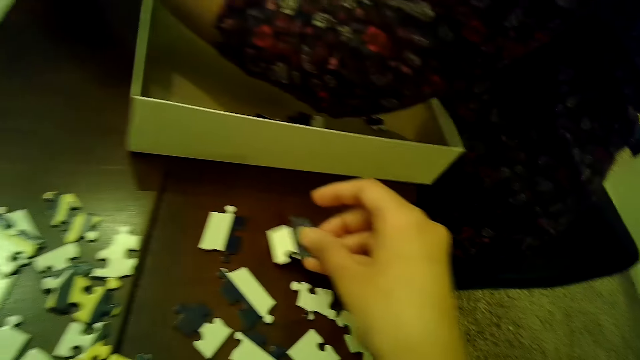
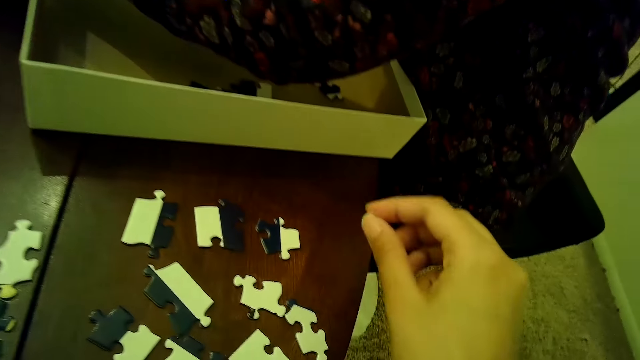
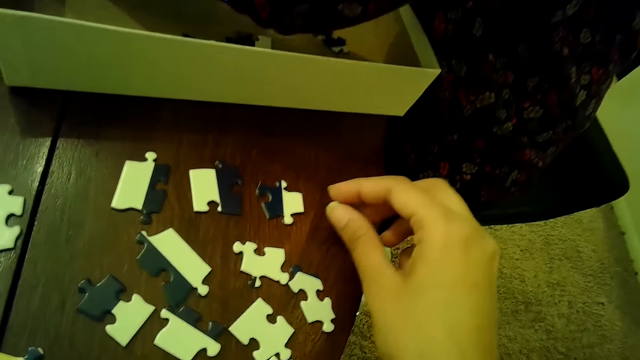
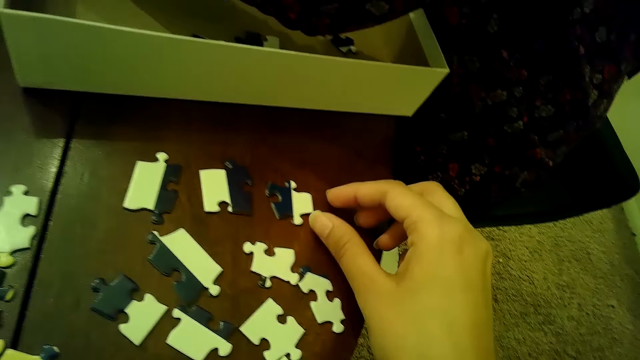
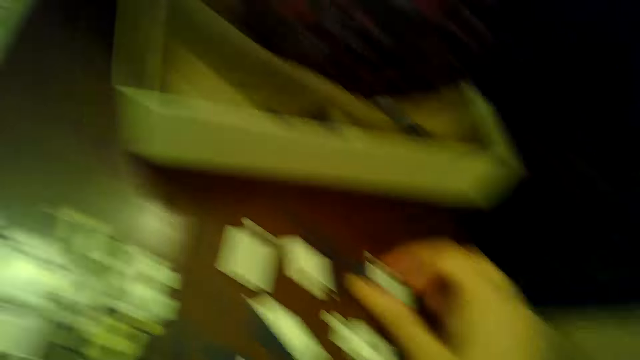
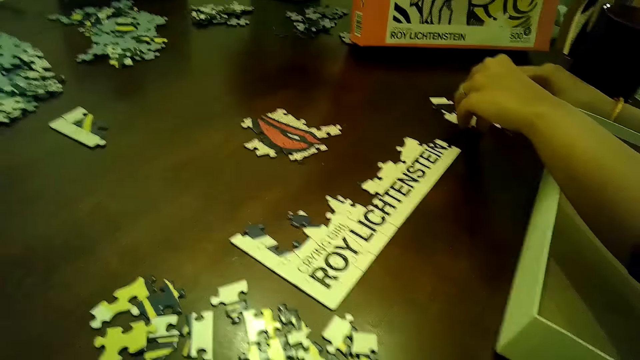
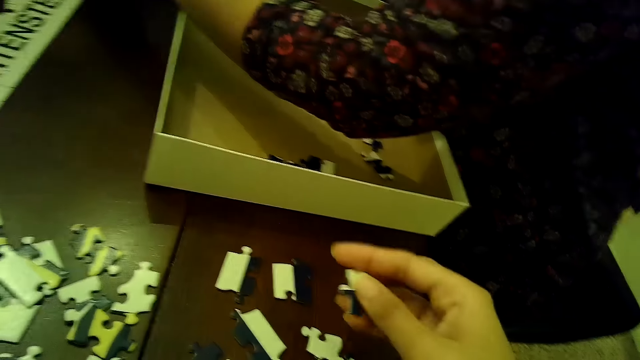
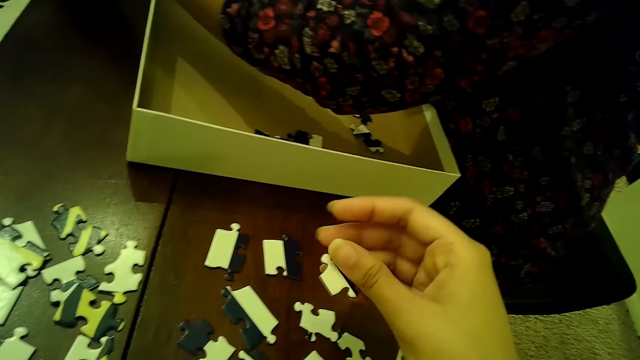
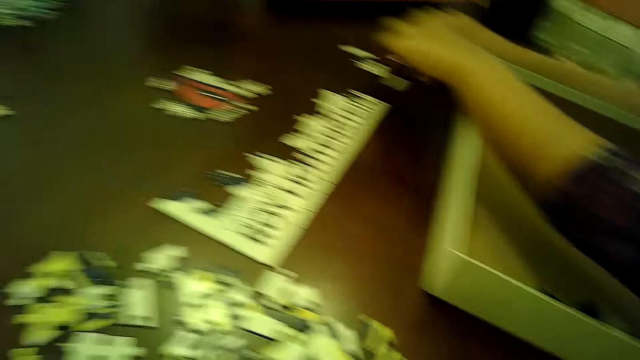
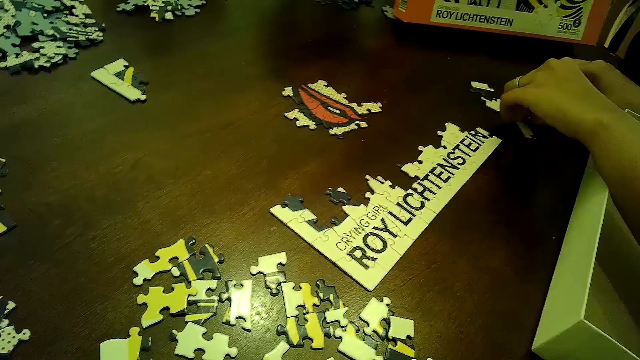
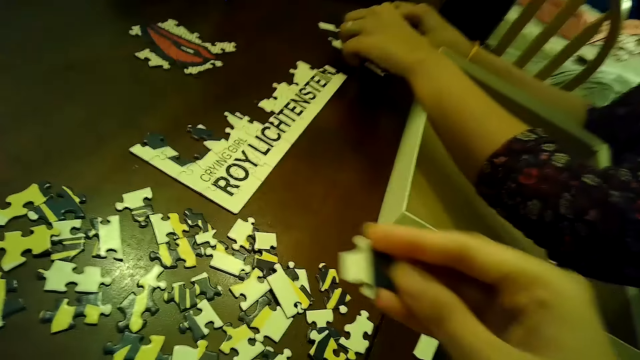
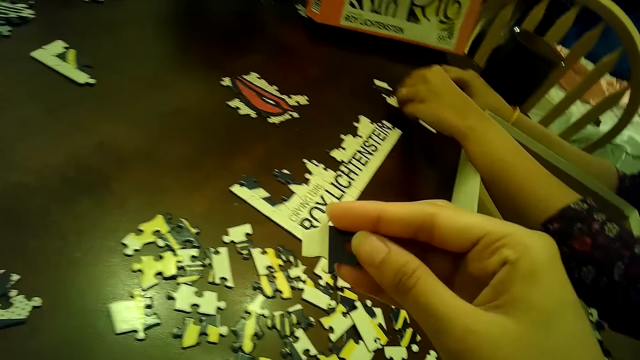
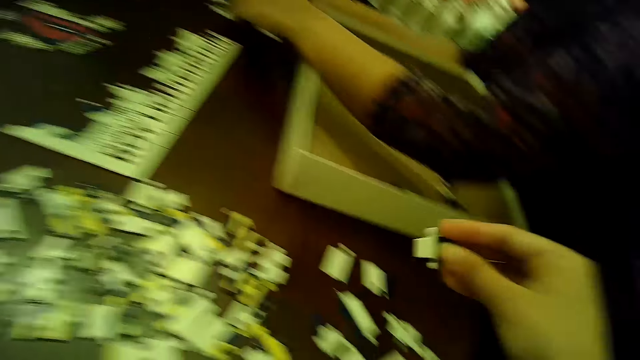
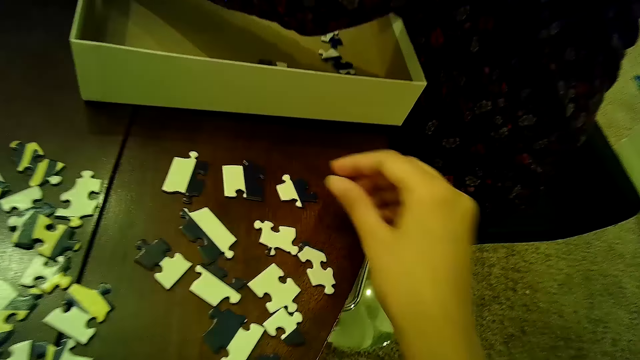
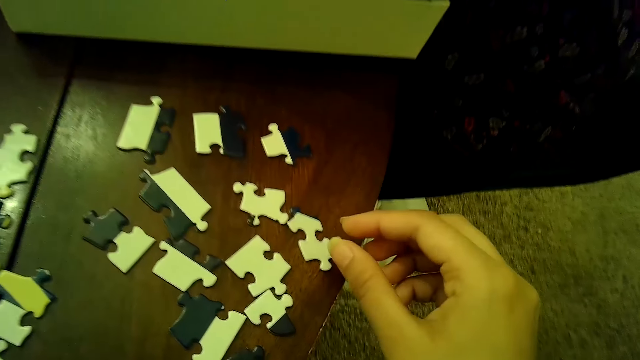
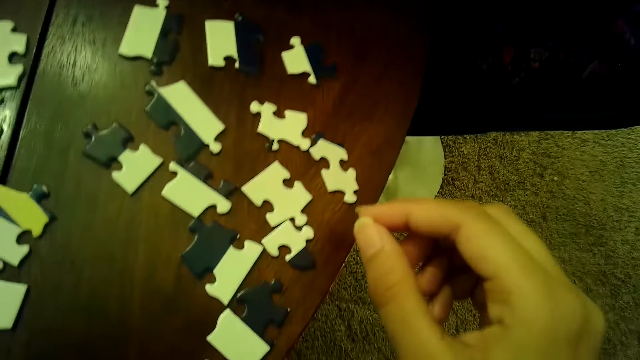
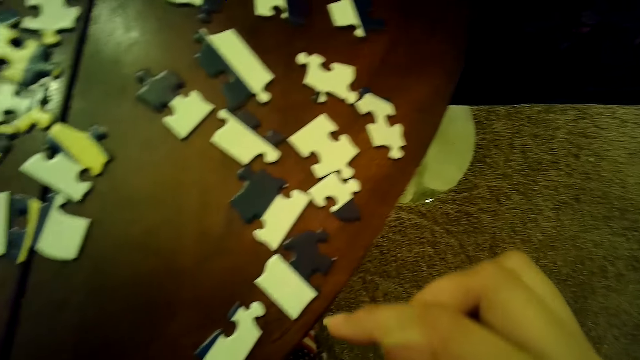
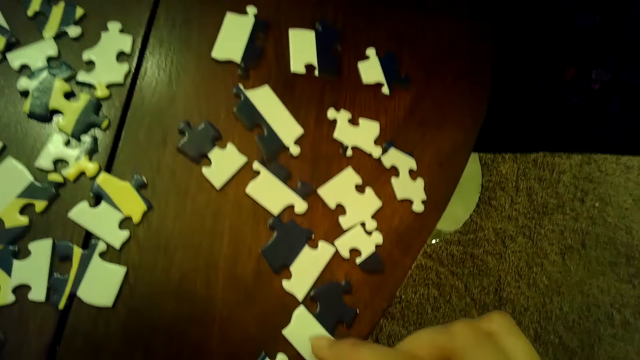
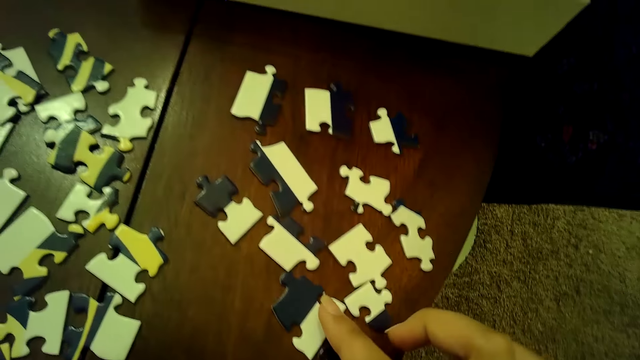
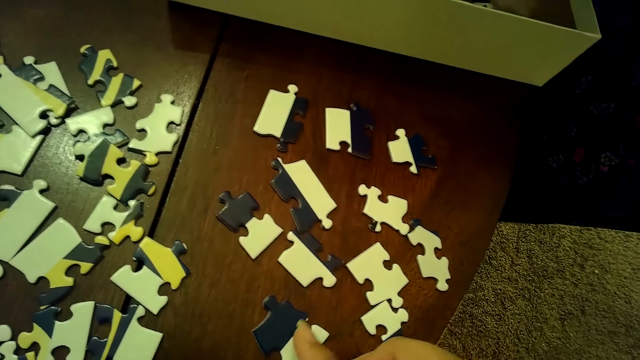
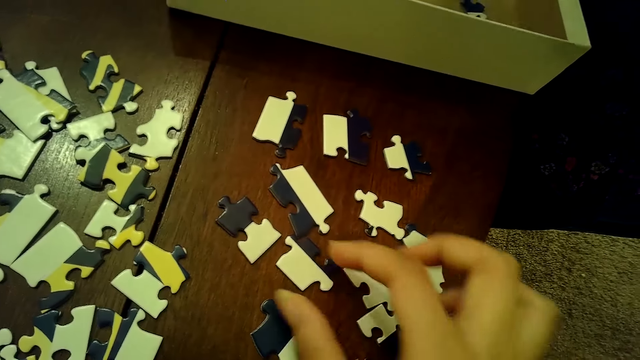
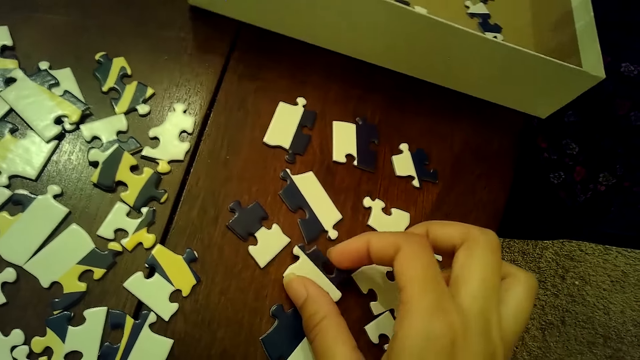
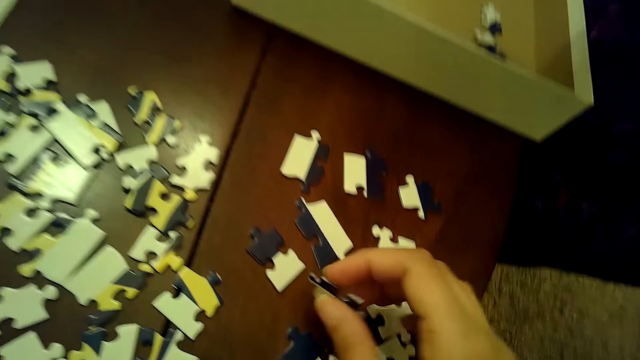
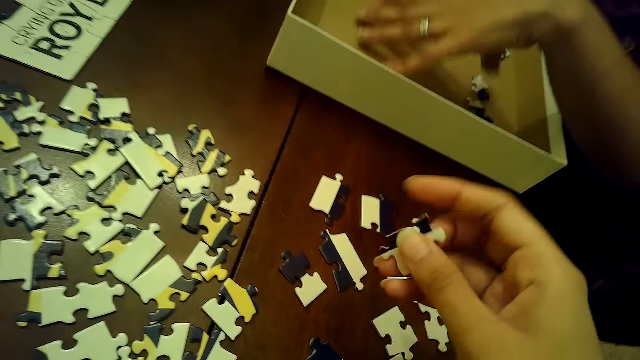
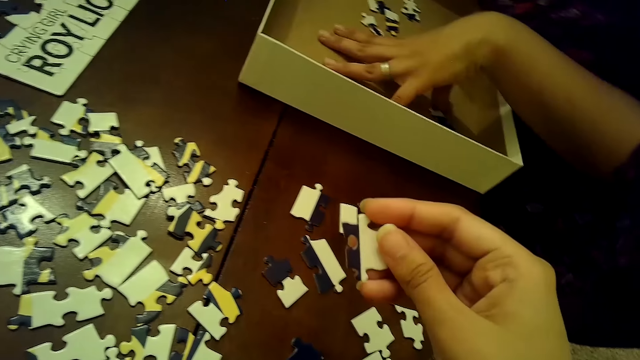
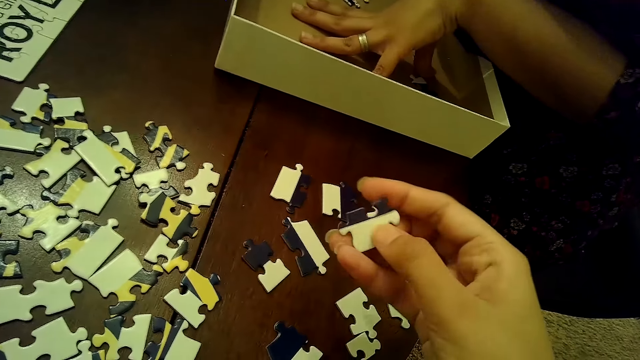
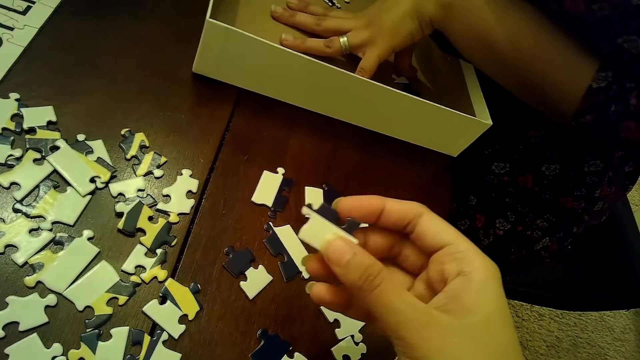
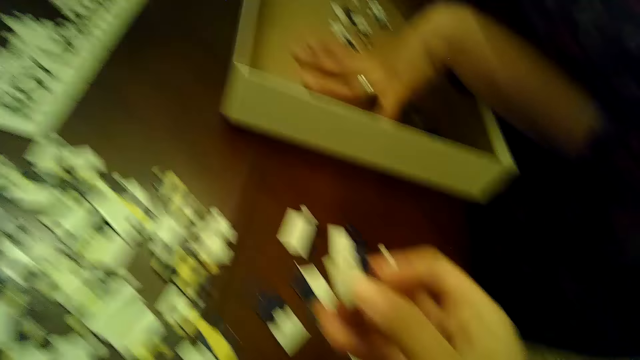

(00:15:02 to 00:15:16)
The camera wearer chooses cards on the table. She moves a puzzle piece on the table with her right hand. She moves a puzzle piece on the table with her right hand again. She picks a puzzle piece from the table with her right hand.

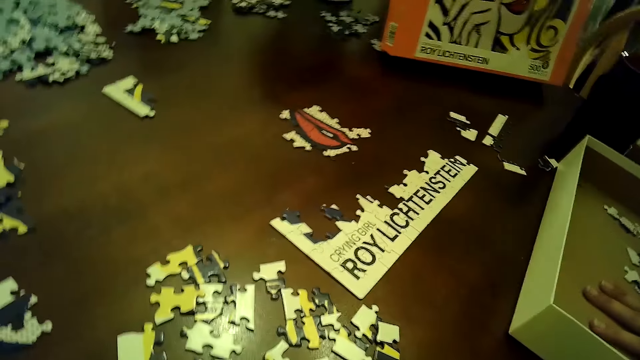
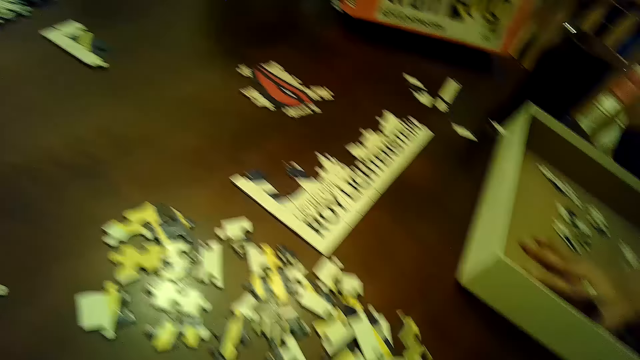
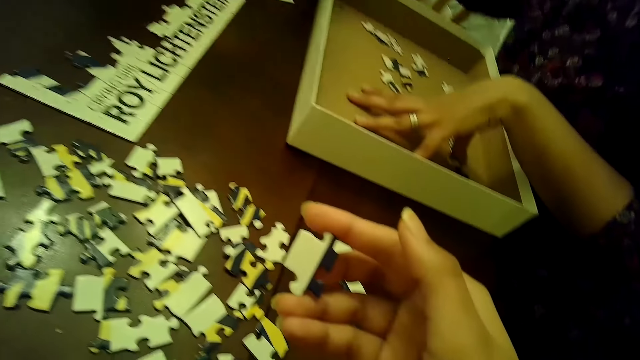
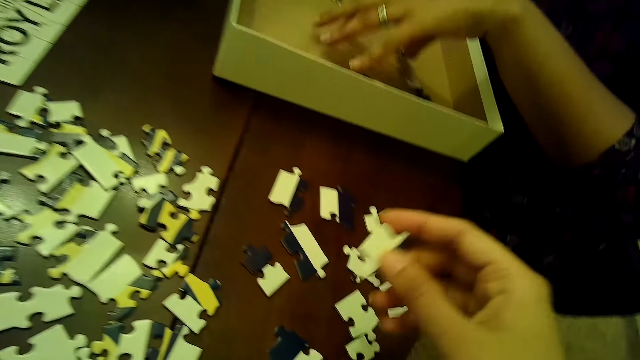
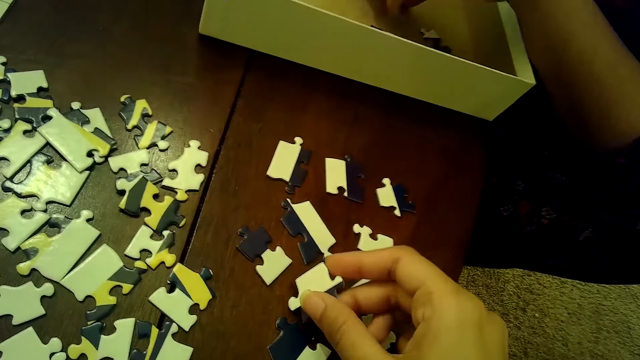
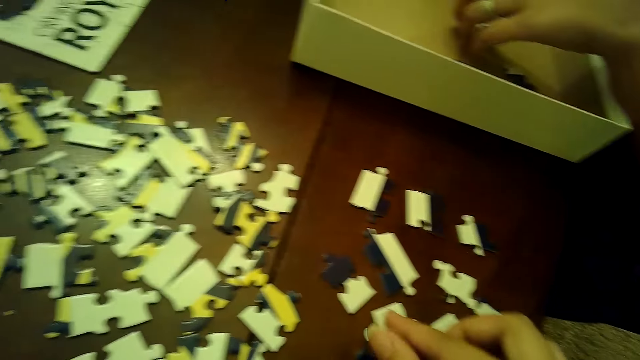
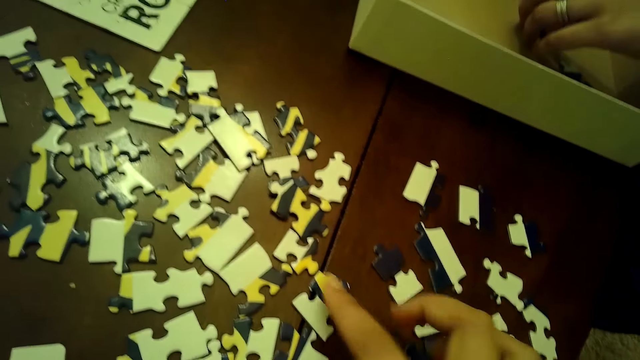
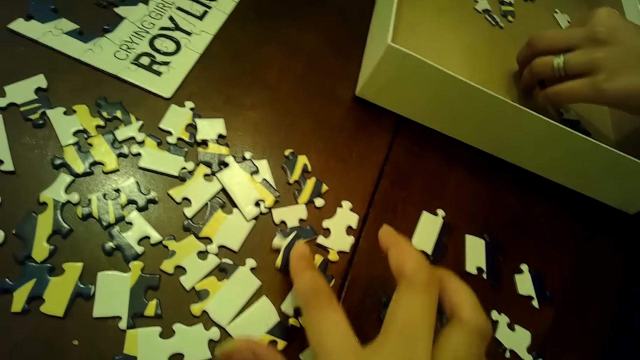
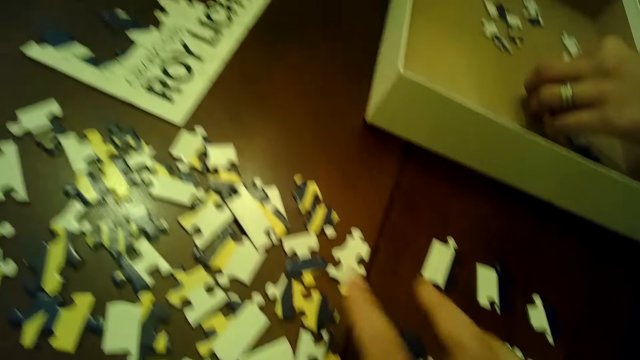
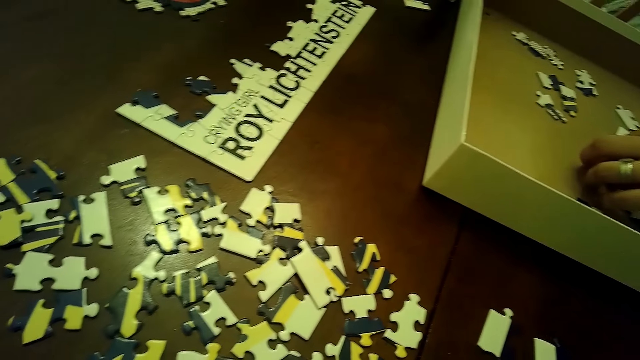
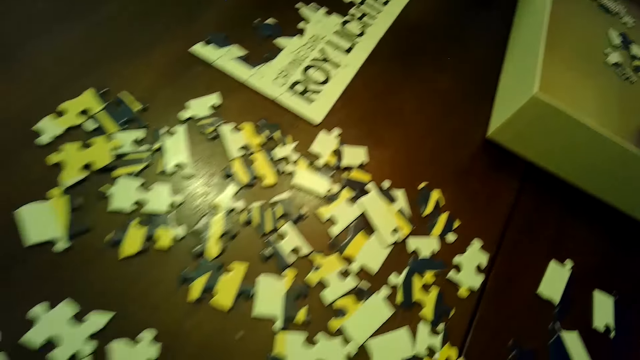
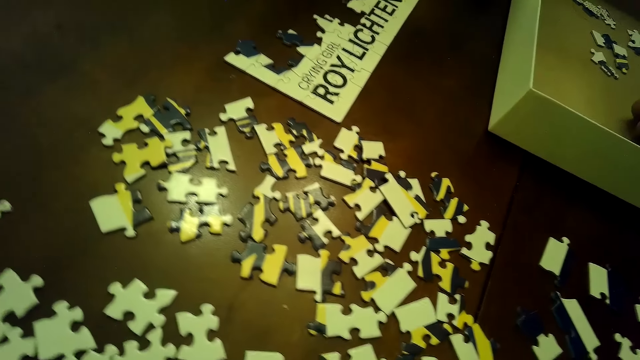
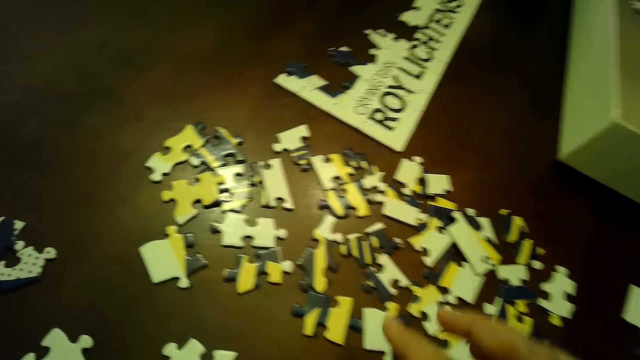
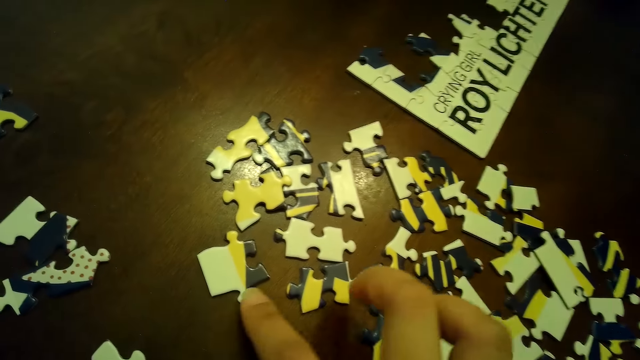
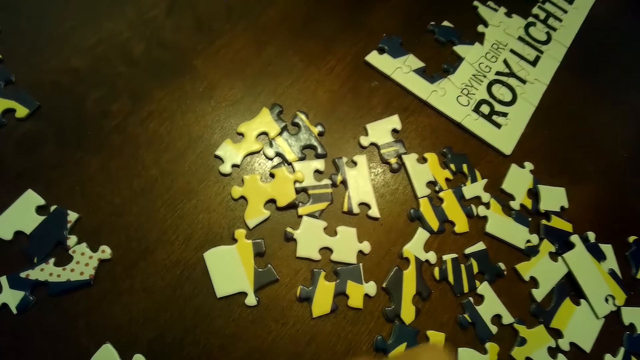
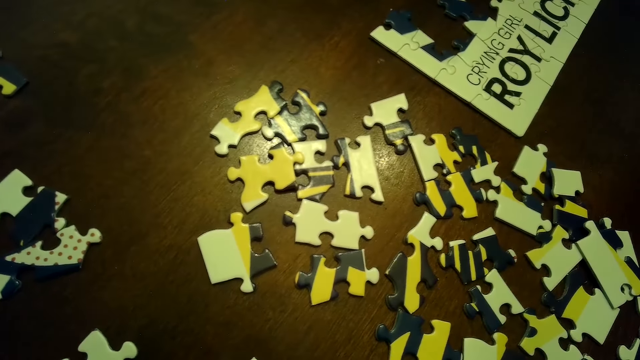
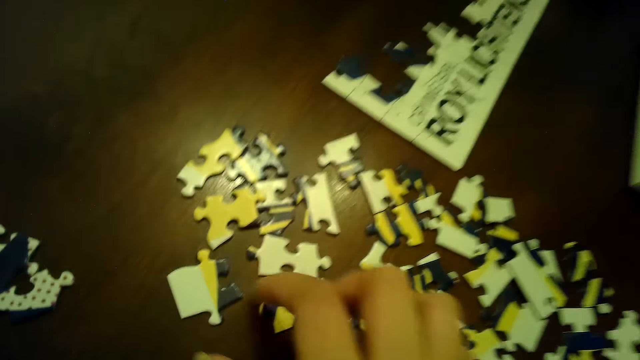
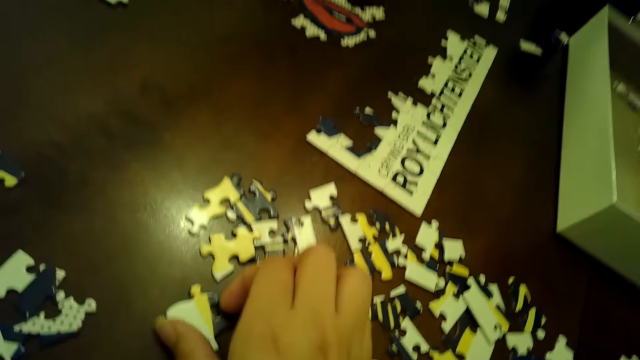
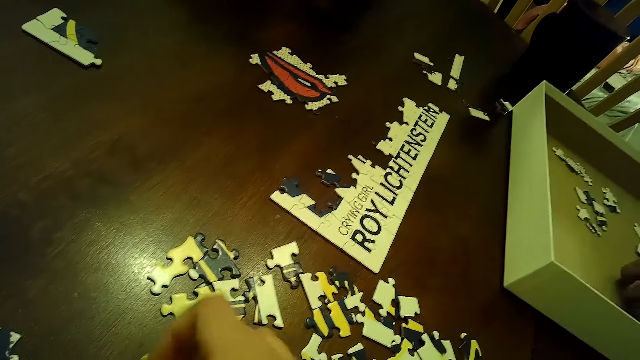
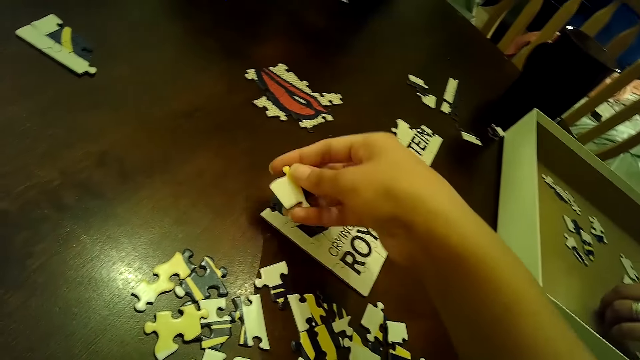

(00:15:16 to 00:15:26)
The camera wearer drops the puzzle piece on the table with her right hand. She moves some puzzle pieces on the table with her right hand. She transfers a puzzle piece from the table to the puzzle tile with her right hand.
